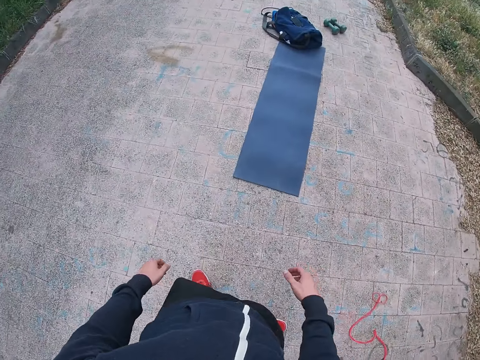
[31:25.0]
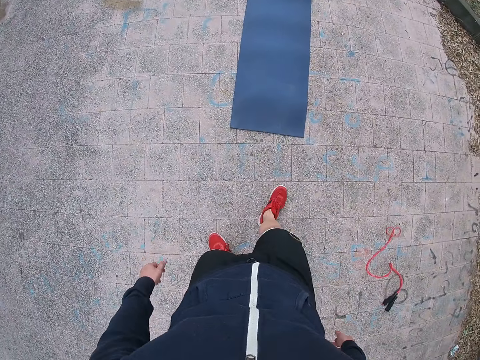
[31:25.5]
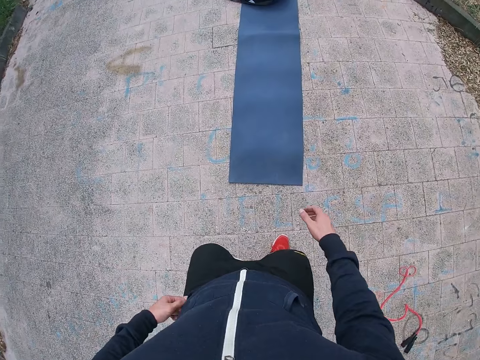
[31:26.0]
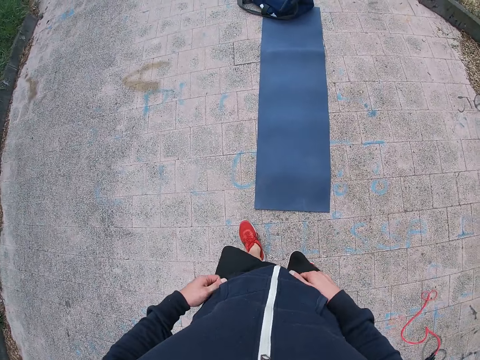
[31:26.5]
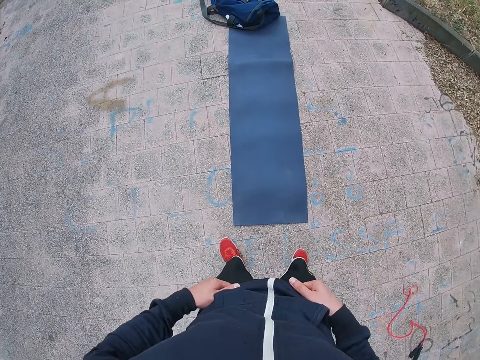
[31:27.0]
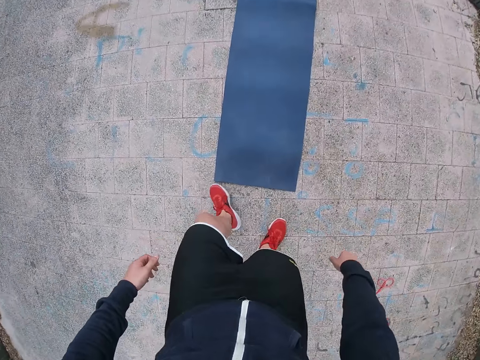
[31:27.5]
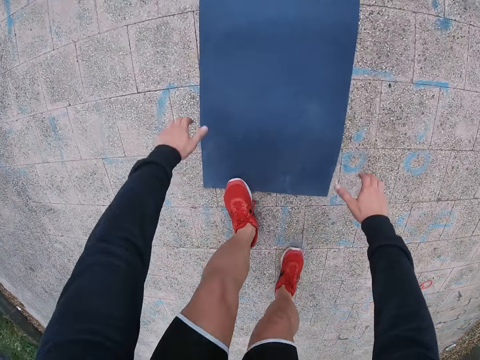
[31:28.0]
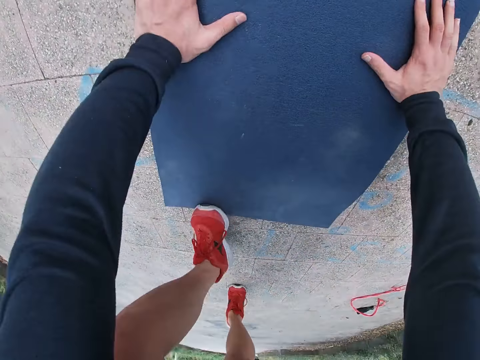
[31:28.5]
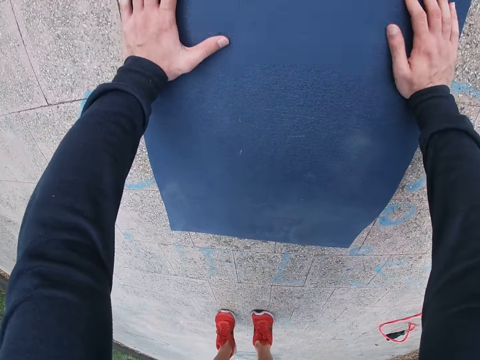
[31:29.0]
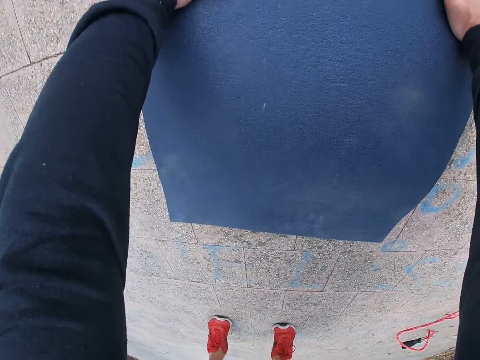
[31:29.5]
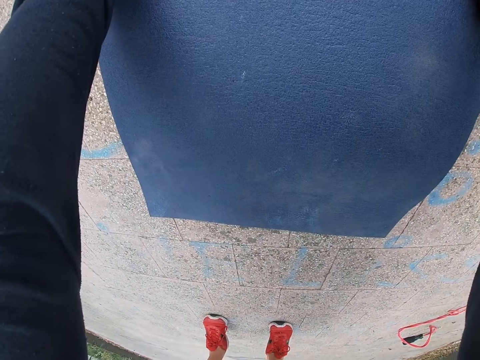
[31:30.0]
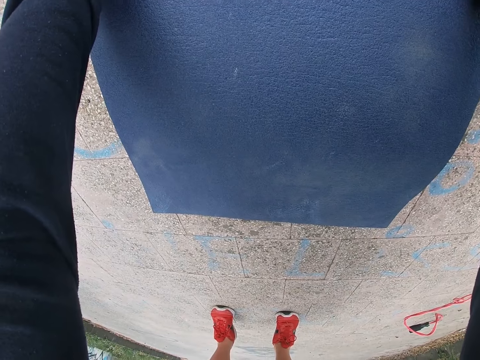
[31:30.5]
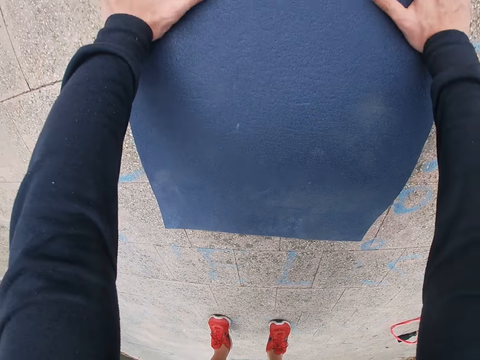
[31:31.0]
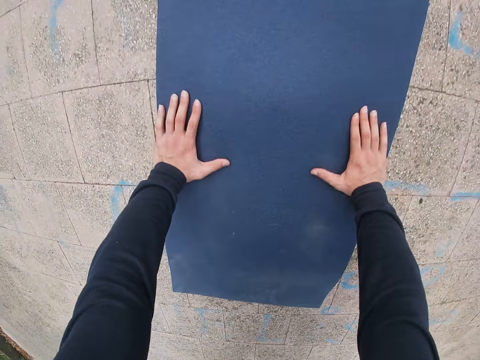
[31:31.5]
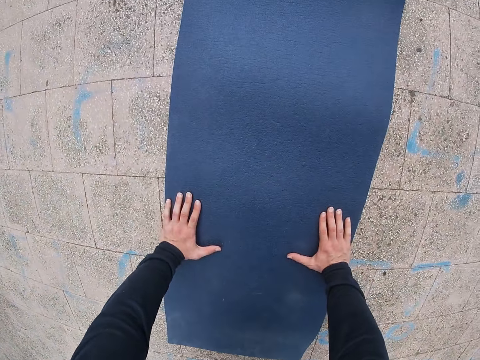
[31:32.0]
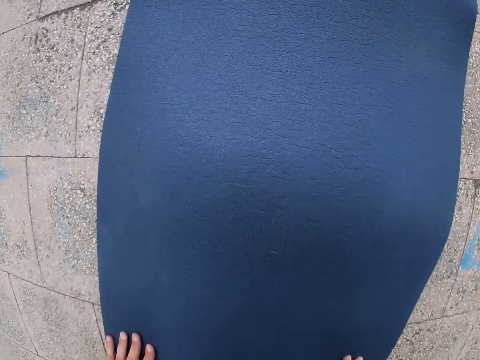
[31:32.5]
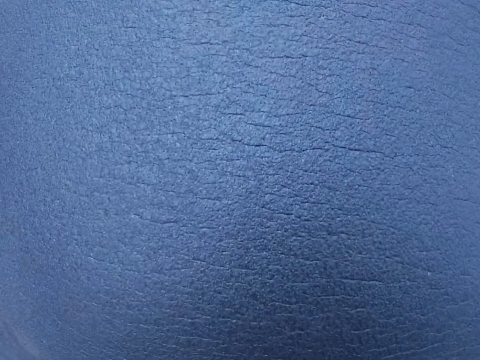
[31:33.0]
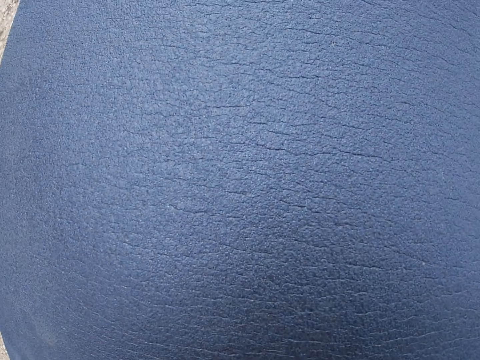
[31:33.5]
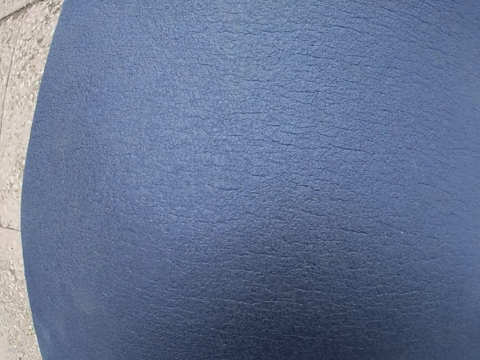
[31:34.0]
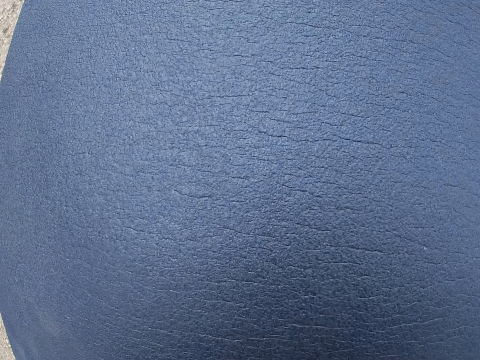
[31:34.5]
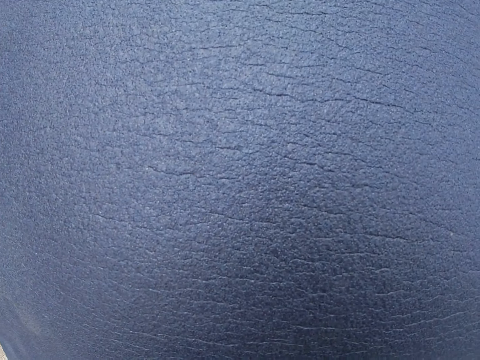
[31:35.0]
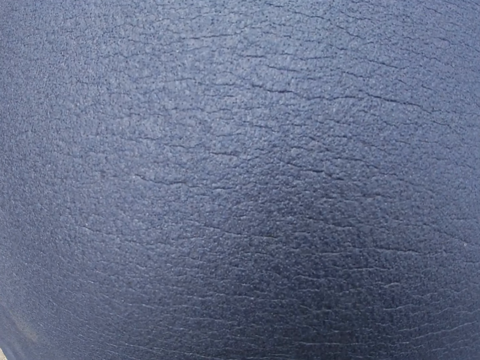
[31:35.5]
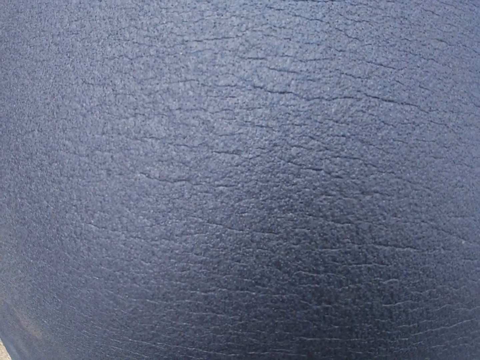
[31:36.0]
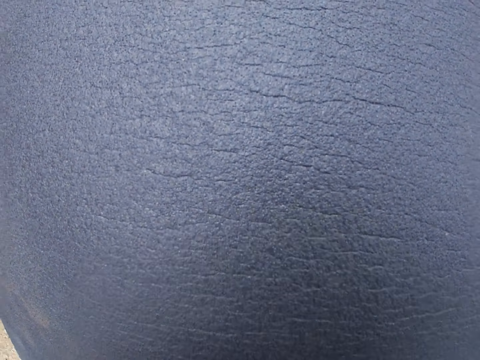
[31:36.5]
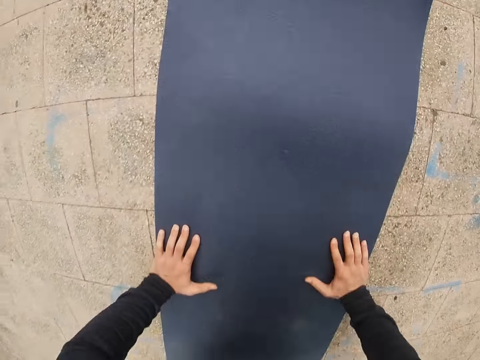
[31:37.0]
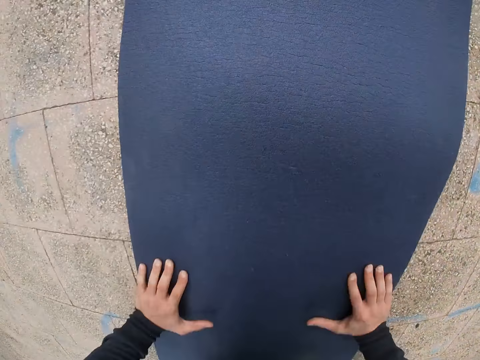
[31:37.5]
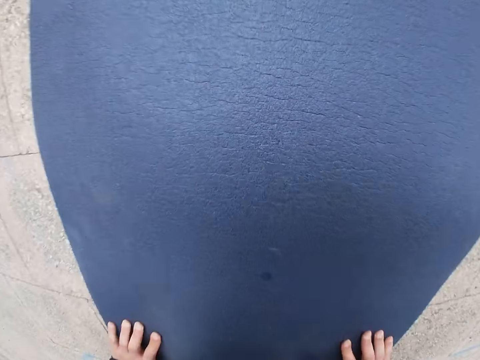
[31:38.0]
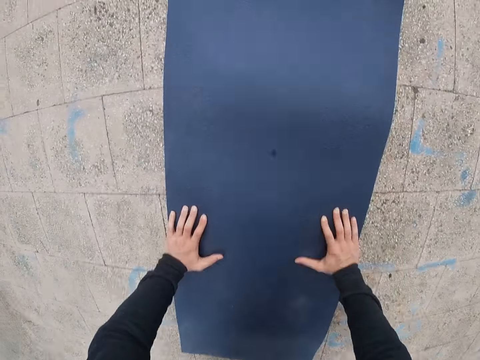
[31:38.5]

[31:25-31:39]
The camera wearer bends. They work on the yoga mat. They exercise.

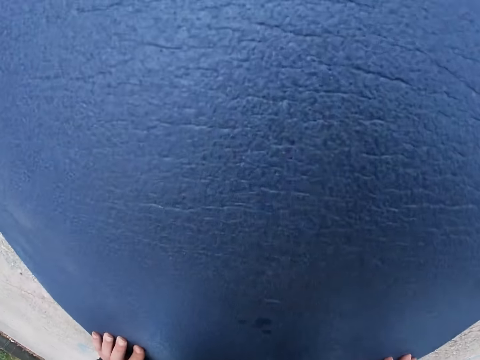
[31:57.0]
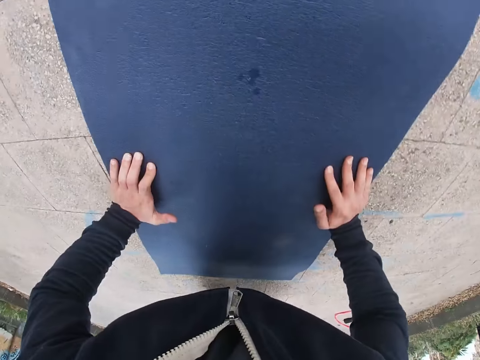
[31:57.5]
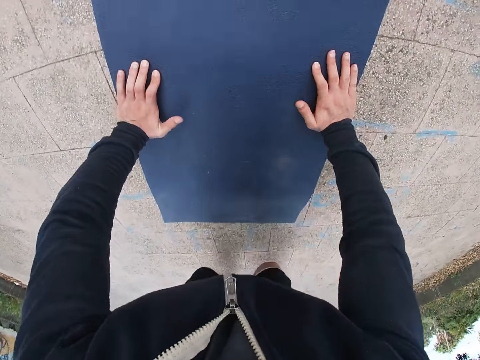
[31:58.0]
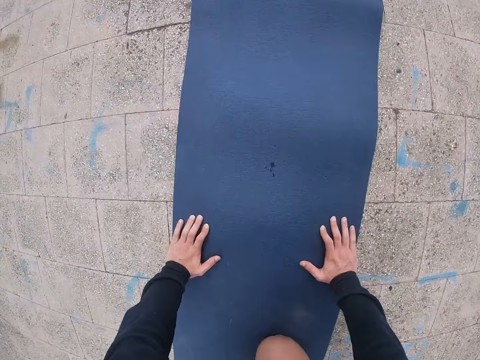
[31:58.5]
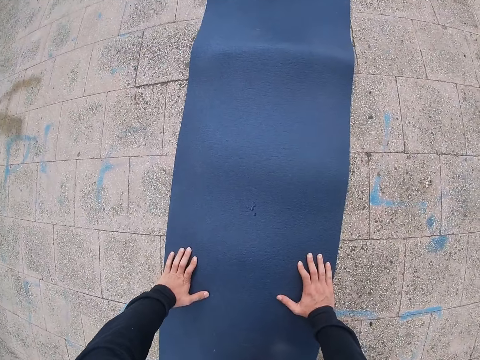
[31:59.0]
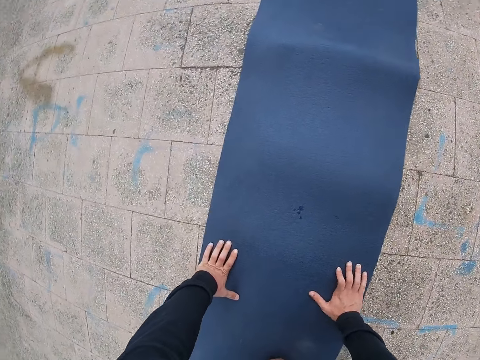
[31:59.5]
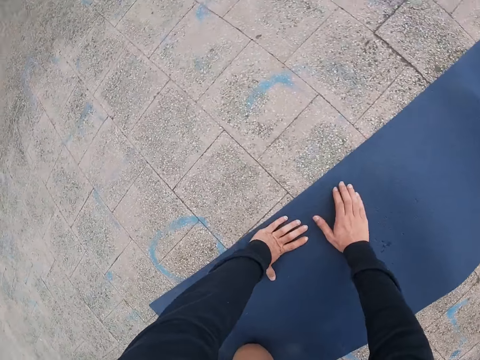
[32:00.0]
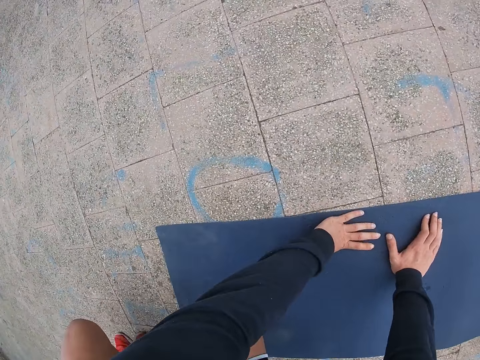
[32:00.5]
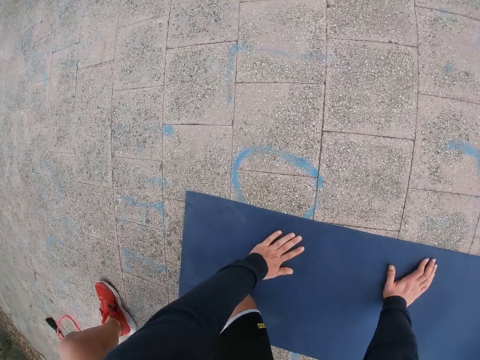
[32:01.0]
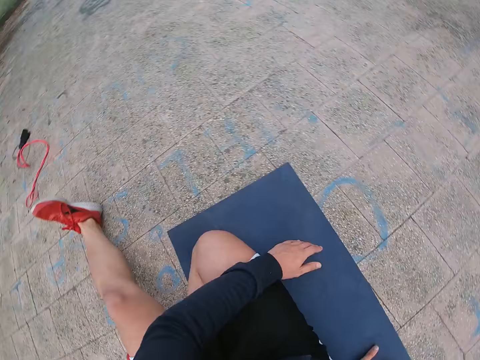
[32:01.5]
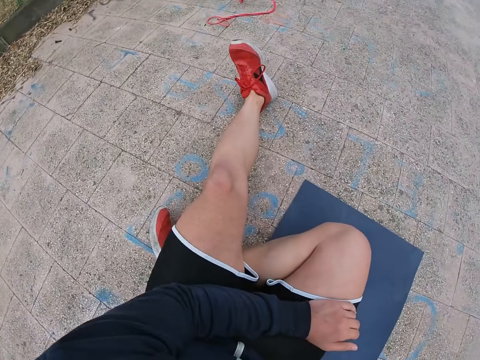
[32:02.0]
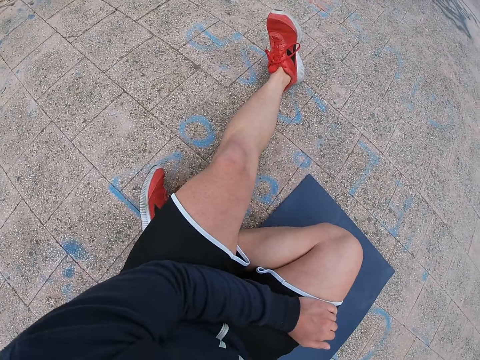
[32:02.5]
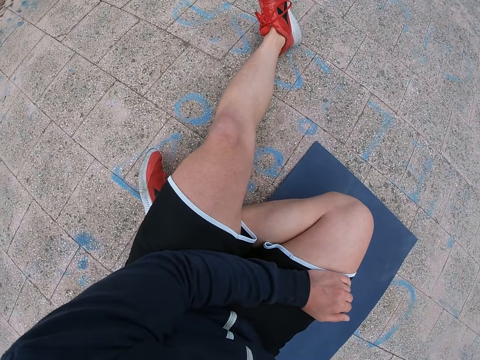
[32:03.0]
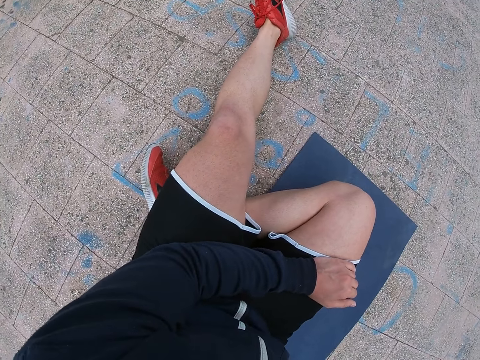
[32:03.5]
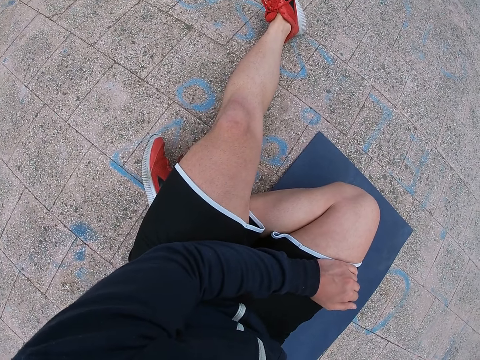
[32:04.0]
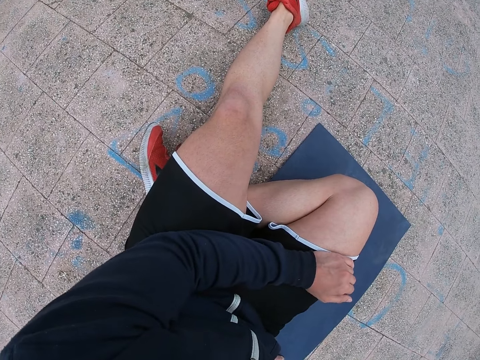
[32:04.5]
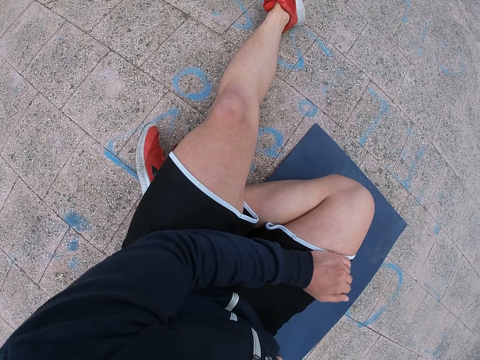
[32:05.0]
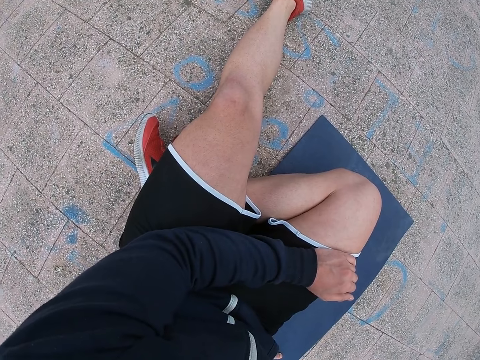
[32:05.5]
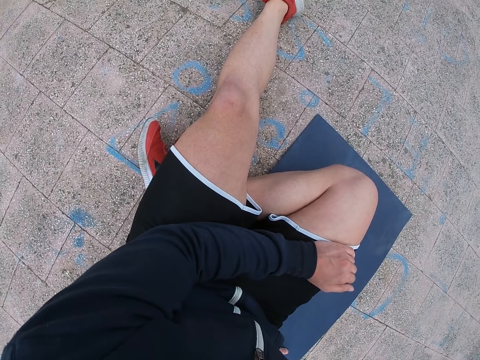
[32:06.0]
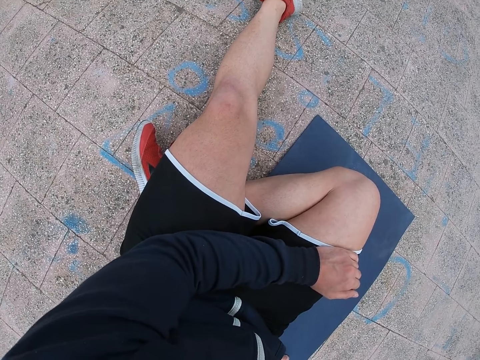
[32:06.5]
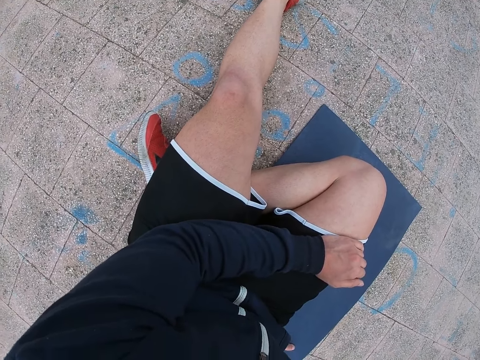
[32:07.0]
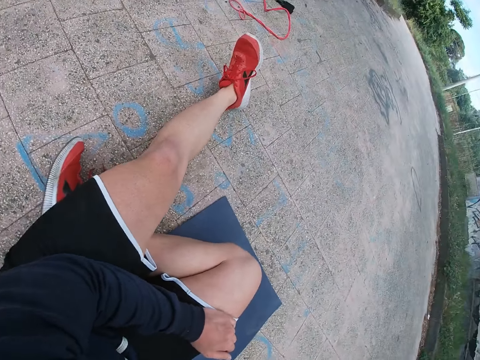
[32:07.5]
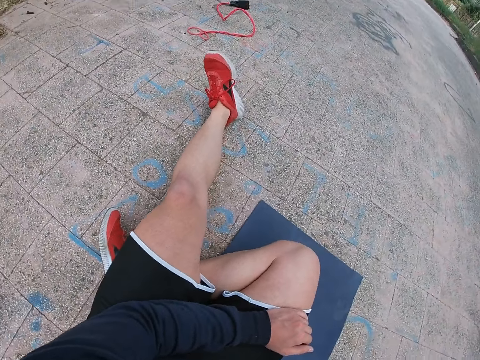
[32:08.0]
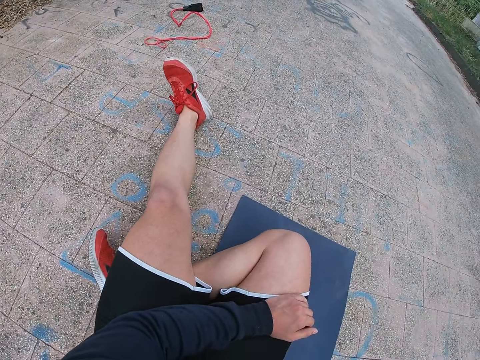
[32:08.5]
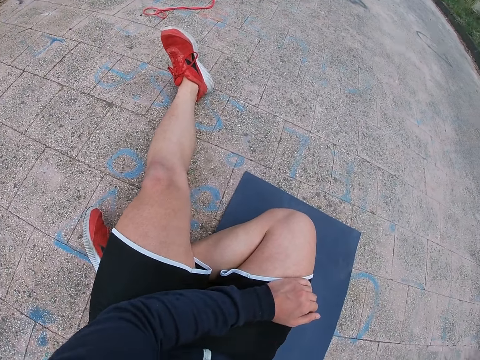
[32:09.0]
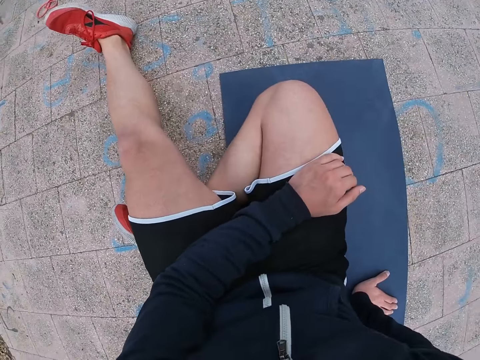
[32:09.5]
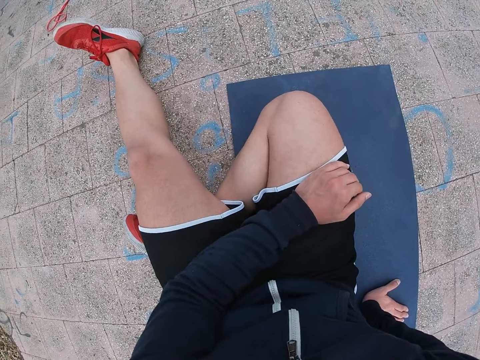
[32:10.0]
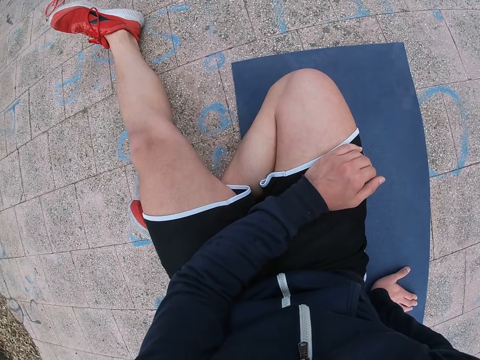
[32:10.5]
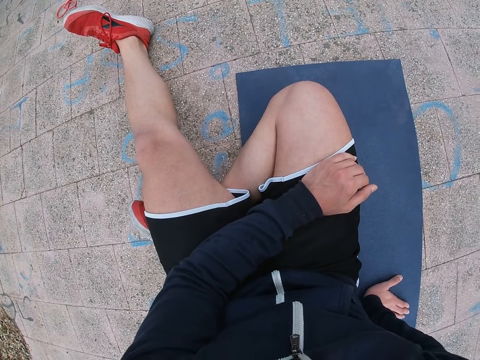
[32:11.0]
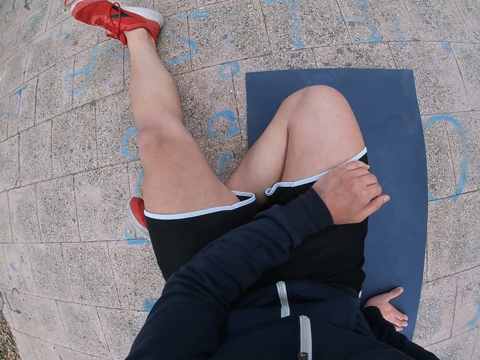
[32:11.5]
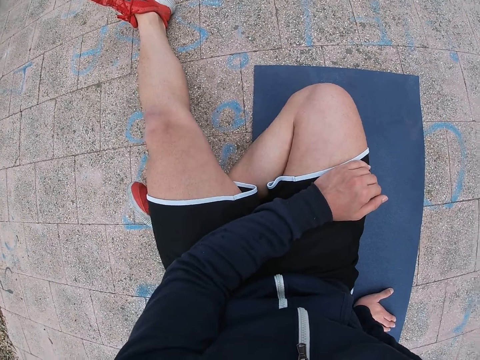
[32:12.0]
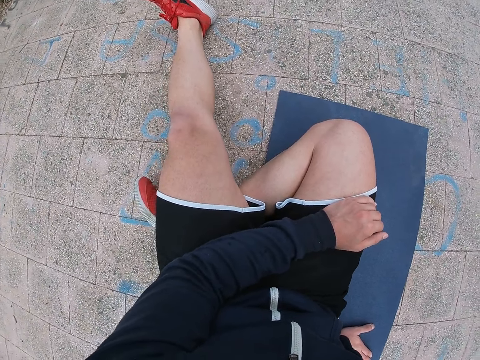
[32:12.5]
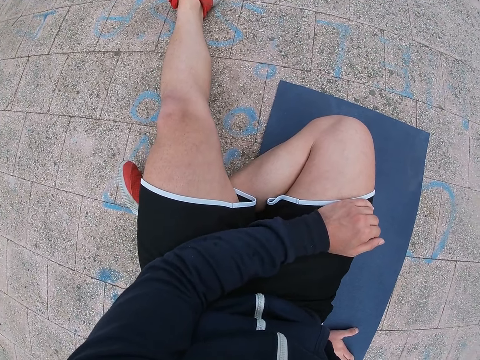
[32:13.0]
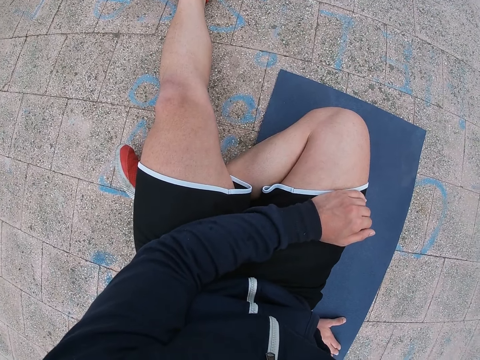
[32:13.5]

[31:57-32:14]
The camera wearer sits on a fitness mat. They rest on the fitness mat.
